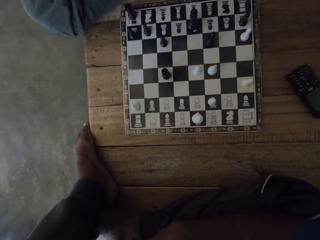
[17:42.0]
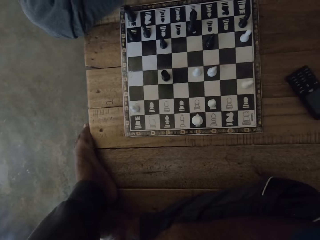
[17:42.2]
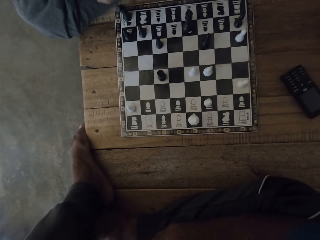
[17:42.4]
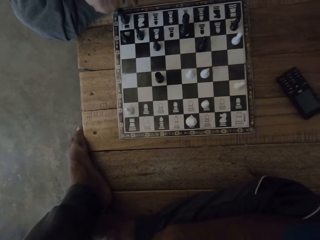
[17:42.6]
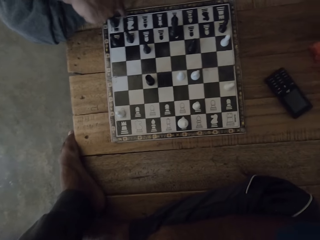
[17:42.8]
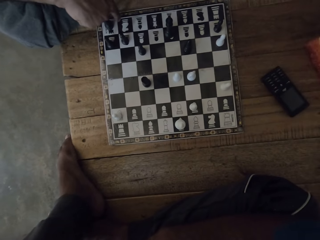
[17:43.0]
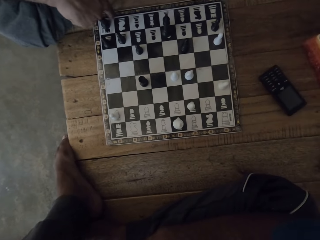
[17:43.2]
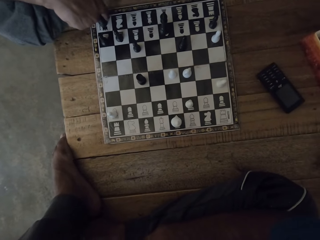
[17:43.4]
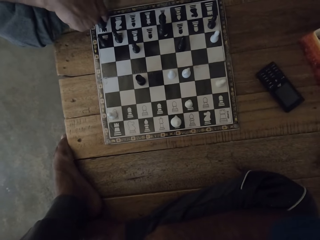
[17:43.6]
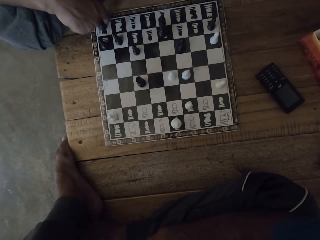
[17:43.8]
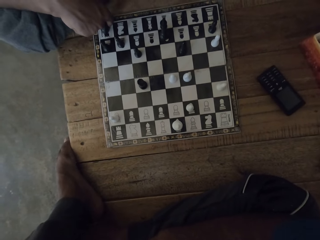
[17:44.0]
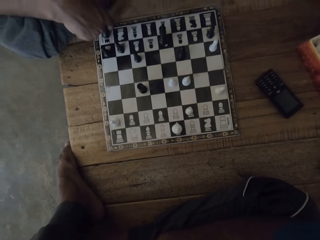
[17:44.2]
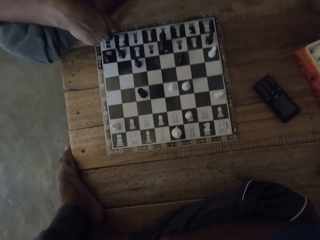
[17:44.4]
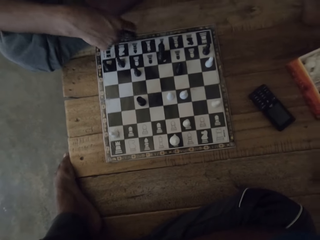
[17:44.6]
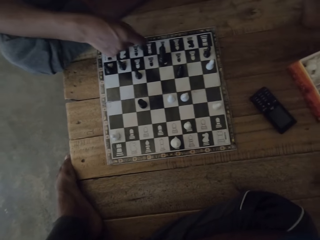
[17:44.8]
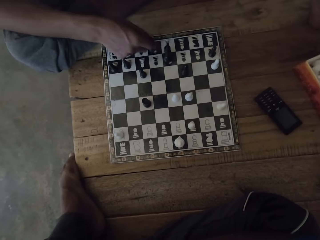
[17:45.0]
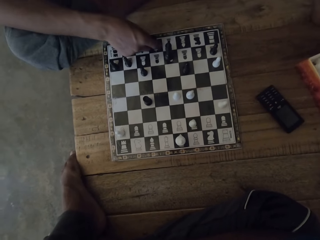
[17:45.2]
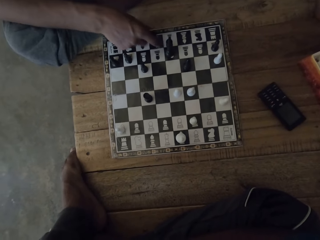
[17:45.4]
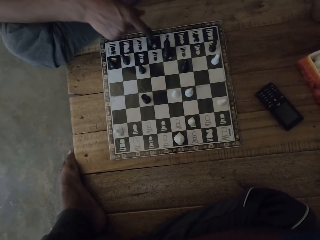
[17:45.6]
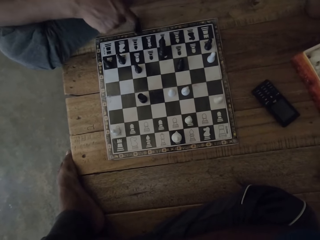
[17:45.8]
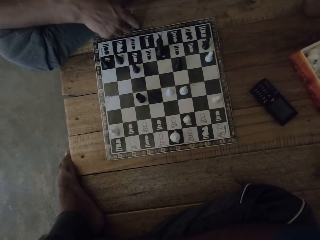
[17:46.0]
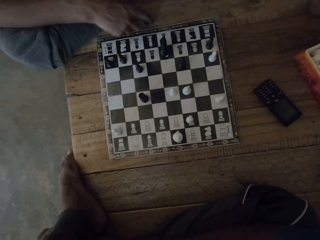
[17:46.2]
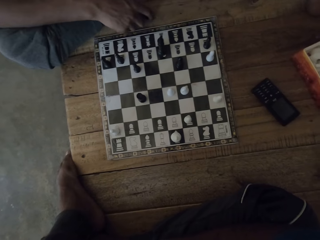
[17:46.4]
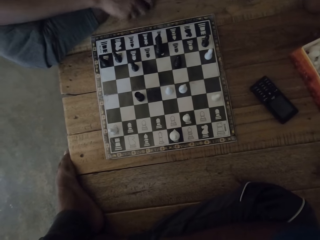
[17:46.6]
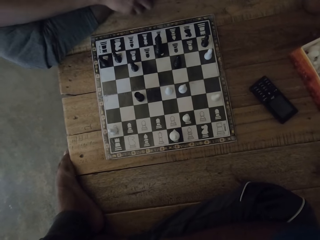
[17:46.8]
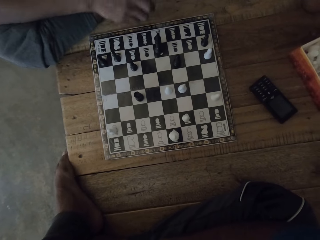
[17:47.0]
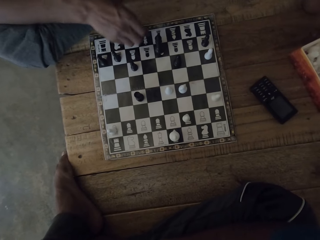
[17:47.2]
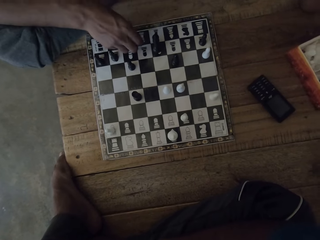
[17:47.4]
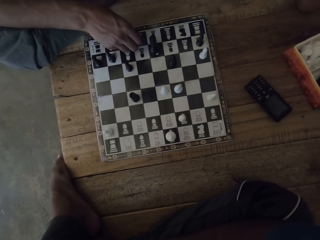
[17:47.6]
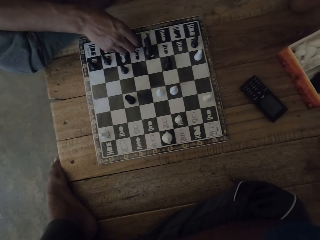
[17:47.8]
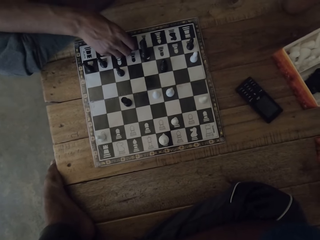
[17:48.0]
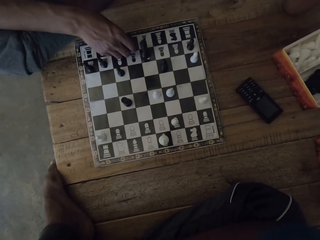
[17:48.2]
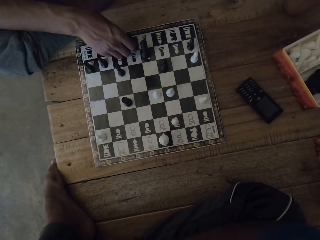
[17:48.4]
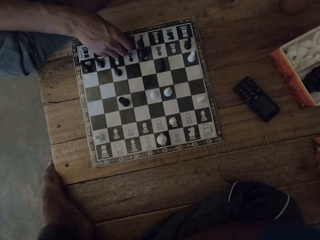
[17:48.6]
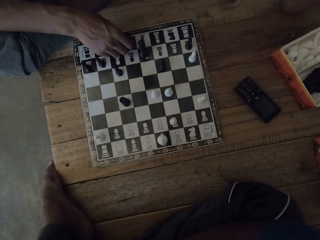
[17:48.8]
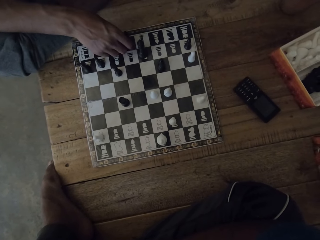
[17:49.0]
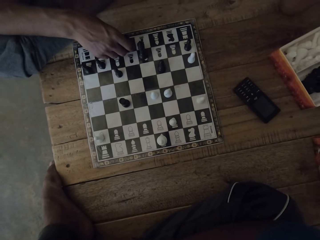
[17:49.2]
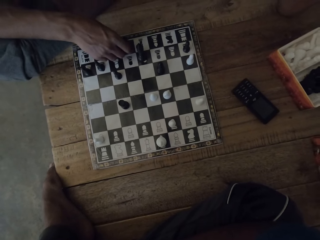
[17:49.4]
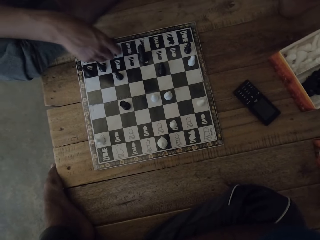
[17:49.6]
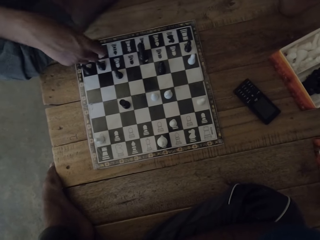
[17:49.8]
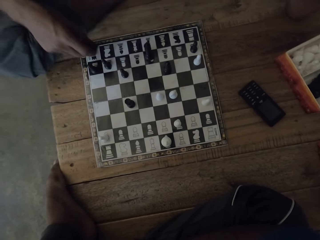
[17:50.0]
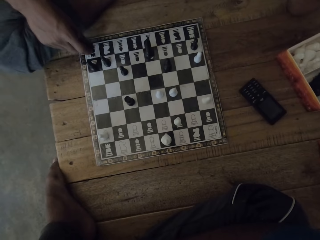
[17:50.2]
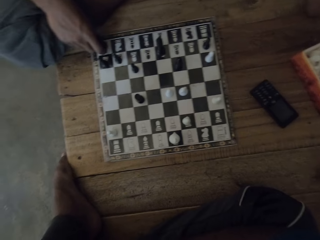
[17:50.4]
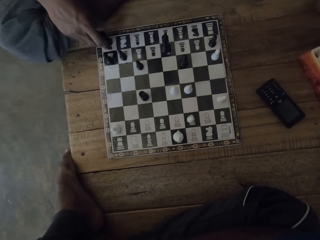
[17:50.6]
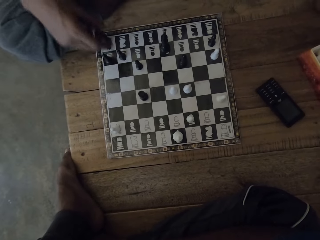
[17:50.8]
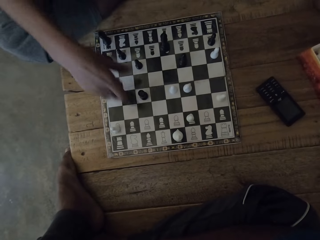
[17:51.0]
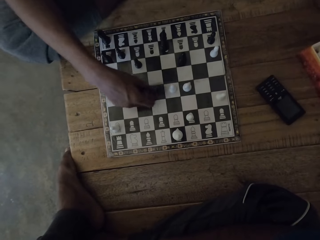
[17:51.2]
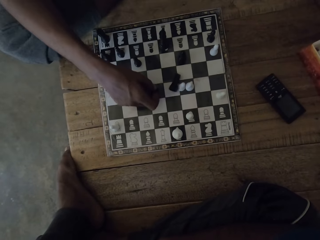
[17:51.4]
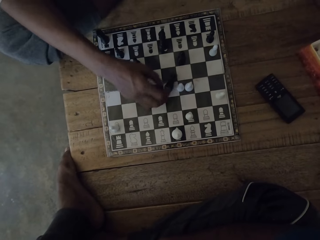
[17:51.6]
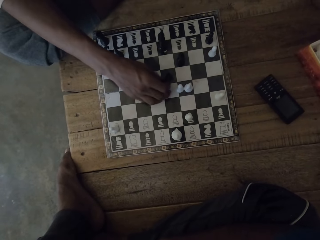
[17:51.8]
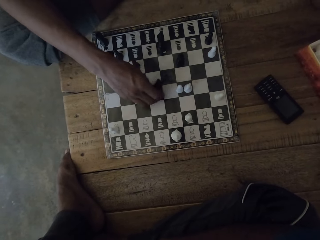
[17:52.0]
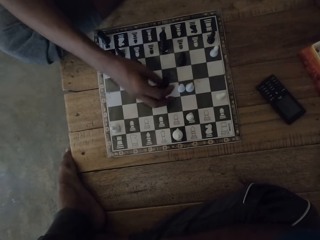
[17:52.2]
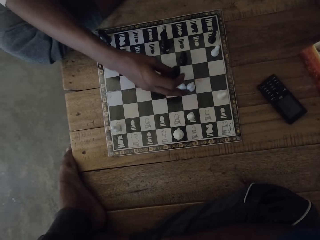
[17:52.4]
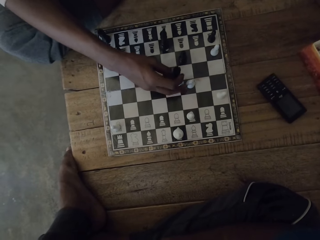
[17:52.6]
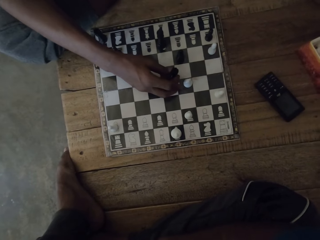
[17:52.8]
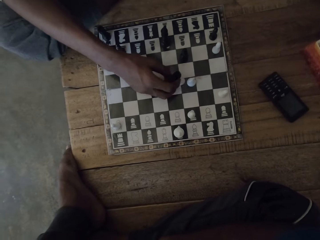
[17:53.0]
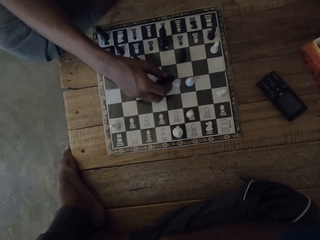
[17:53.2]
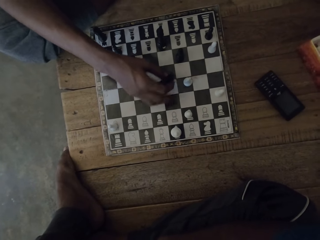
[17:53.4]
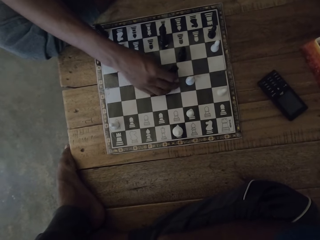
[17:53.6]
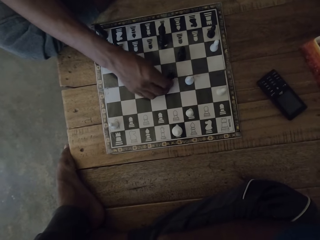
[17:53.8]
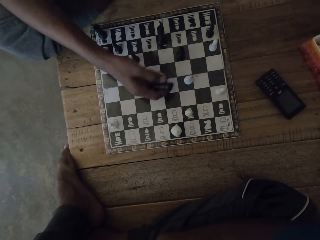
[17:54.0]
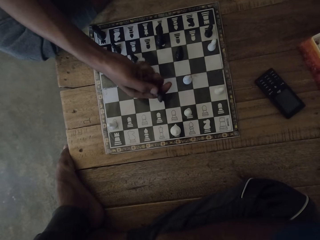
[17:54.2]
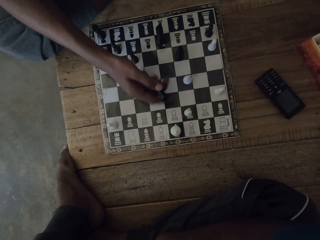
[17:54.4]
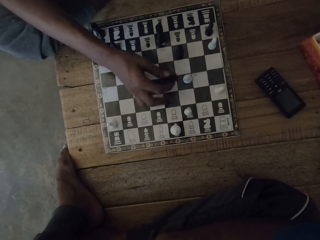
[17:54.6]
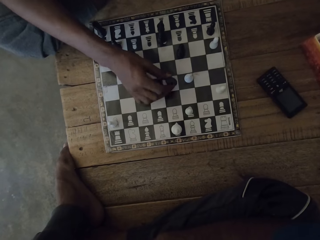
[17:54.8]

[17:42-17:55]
The person plays the chess game. The person takes a chess piece on the floor. The person arranges the chess piece on the board. The camera wearer looks around. The person plays the chess game. The person arranges the chess pieces on the board.

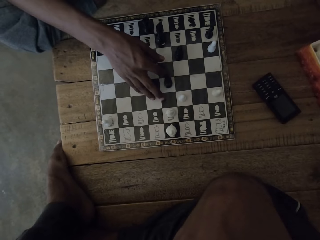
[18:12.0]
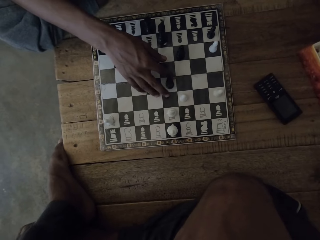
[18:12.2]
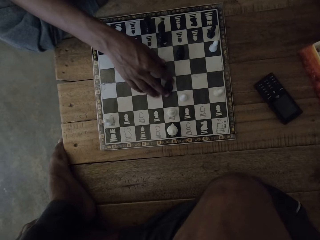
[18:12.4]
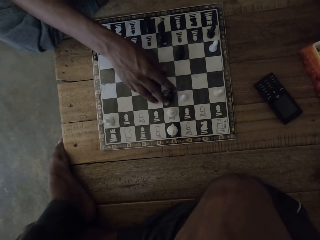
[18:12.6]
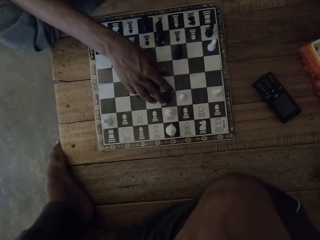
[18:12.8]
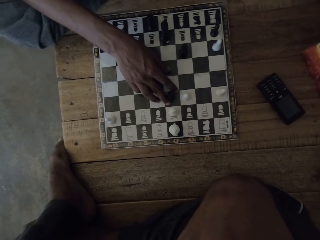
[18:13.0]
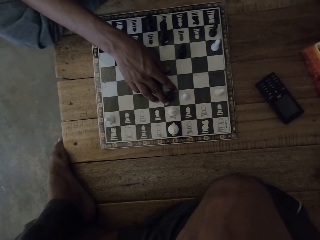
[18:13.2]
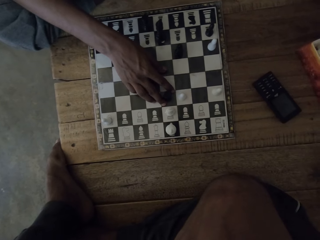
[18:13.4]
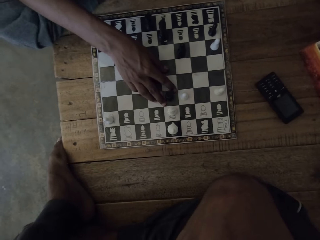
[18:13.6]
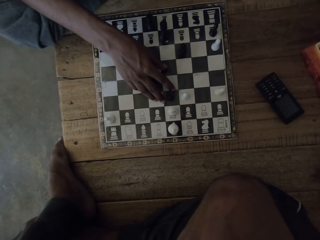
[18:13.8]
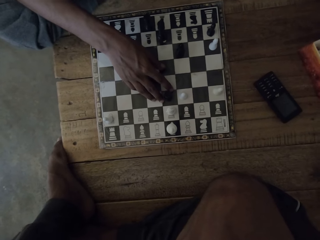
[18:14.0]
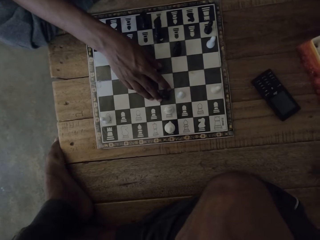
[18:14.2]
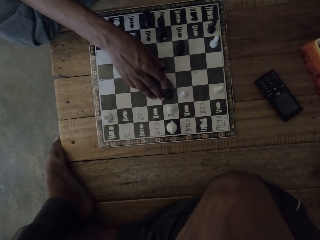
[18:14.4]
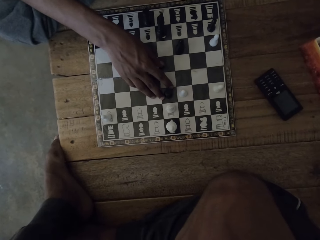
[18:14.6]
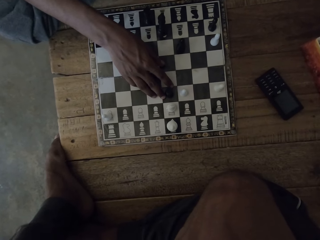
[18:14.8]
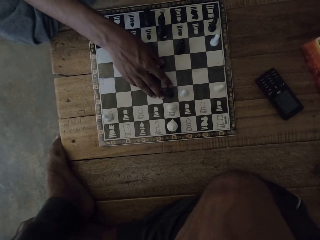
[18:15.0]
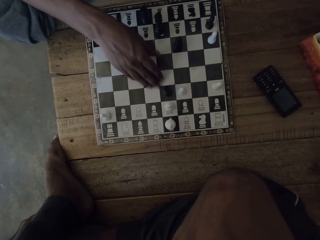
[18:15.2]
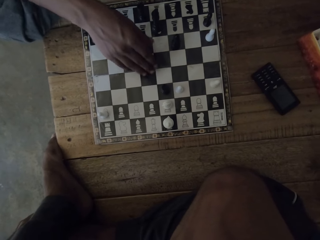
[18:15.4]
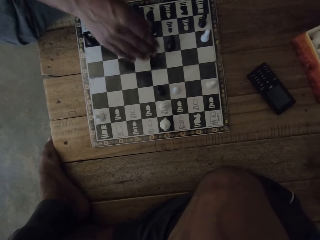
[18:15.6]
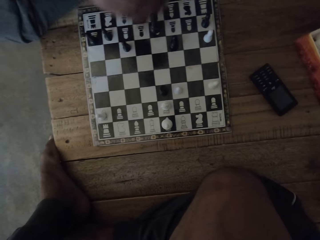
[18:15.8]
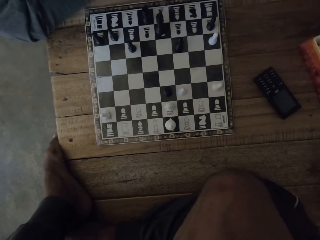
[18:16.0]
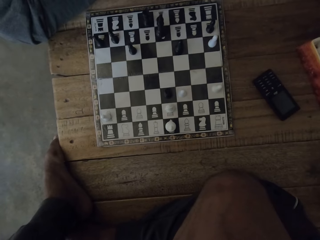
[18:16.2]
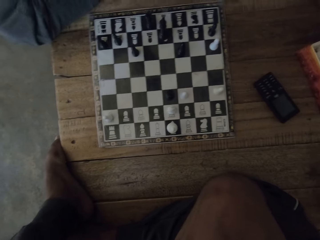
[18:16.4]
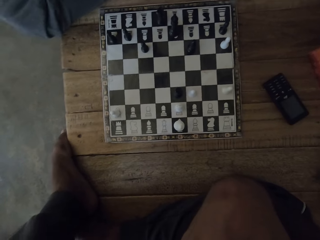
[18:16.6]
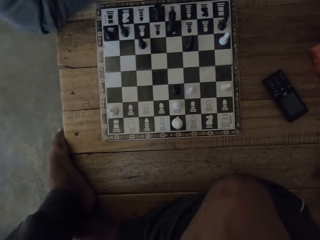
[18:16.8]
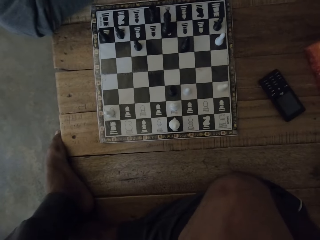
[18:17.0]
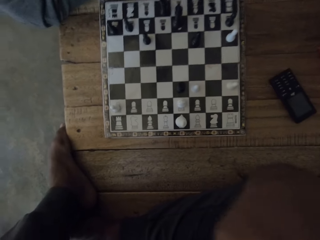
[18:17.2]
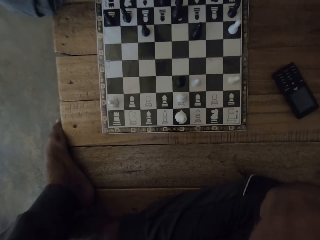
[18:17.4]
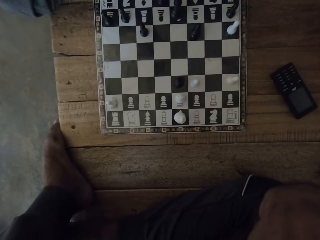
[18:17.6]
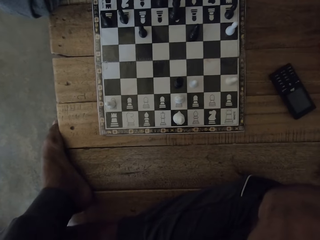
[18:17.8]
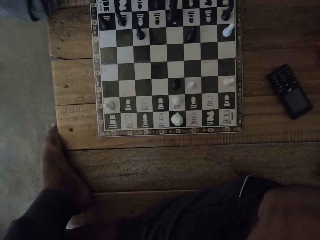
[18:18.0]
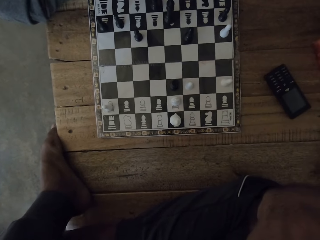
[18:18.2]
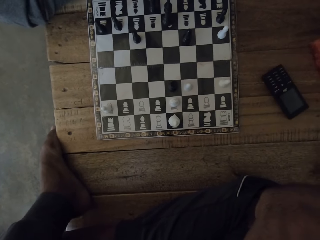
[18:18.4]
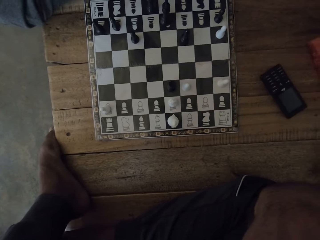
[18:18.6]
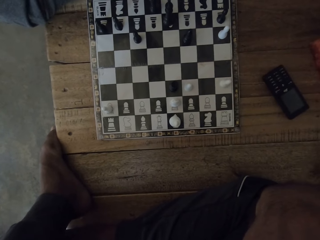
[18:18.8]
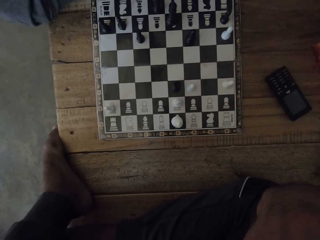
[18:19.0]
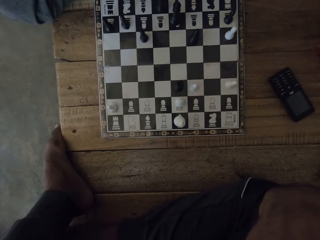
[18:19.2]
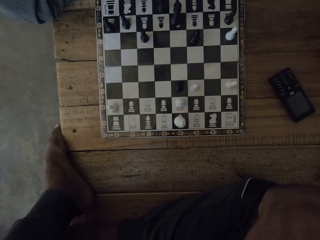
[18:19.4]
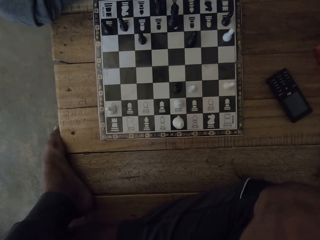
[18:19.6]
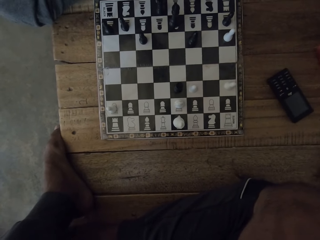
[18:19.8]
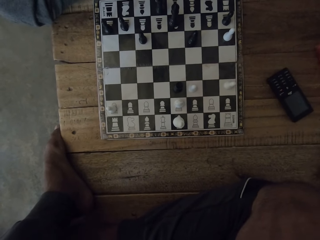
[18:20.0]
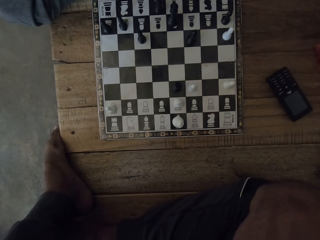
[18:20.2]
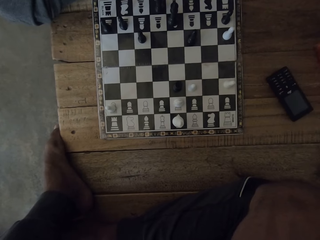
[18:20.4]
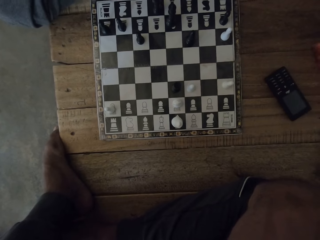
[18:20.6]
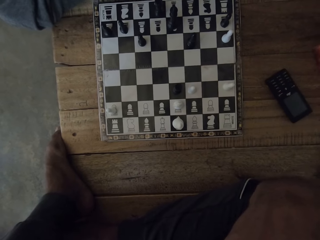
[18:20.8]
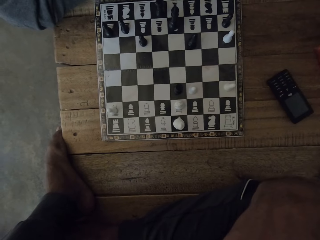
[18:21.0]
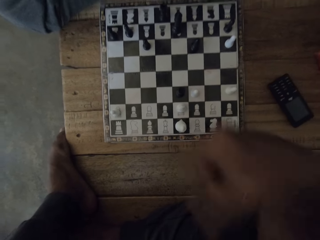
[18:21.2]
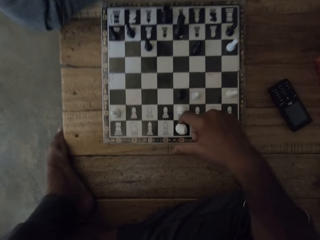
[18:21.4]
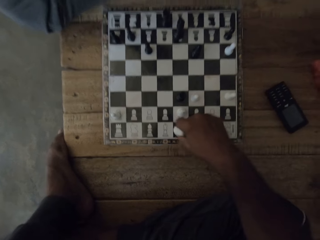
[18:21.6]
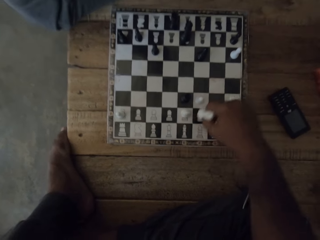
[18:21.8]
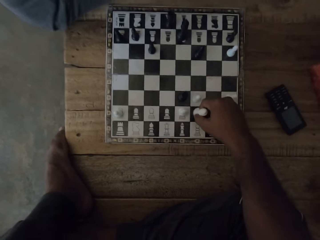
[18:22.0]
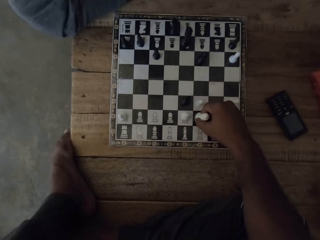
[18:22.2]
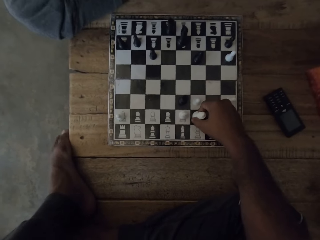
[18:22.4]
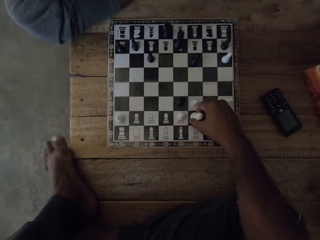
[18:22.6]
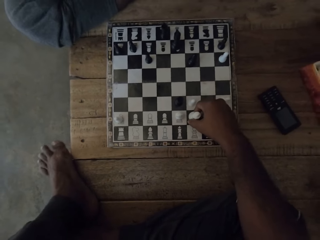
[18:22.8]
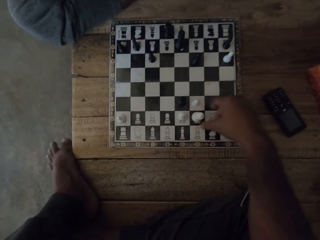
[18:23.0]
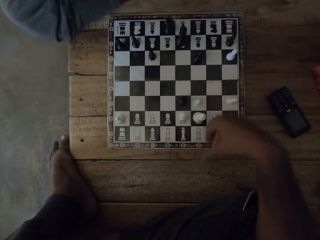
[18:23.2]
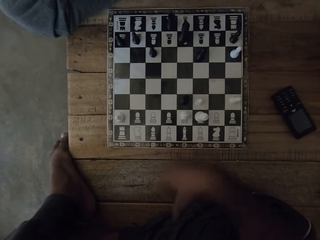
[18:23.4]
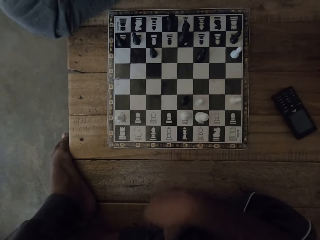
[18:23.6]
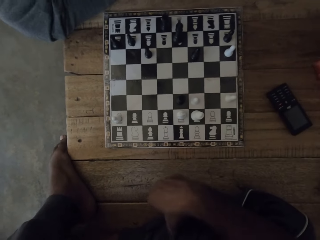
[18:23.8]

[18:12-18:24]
The person plays the chess game. The camera wearer looks at the chess deck. They look at the chess deck again. They move the chess piece with the right hand.
